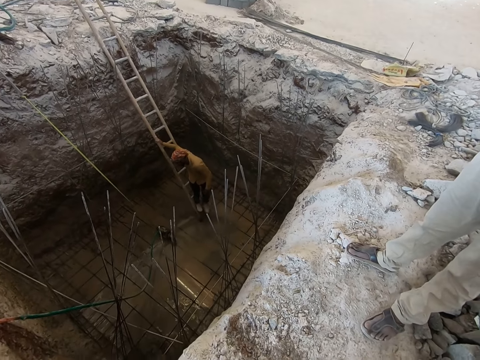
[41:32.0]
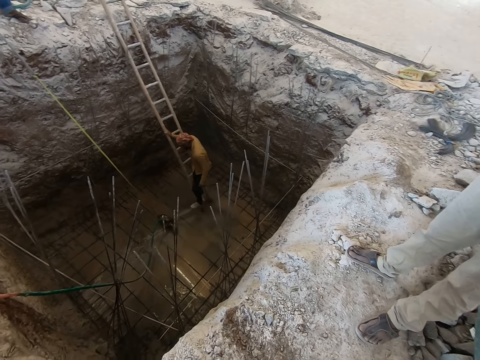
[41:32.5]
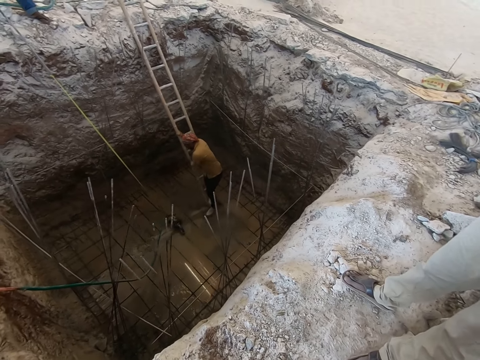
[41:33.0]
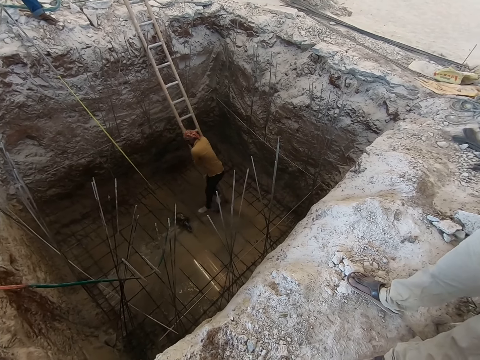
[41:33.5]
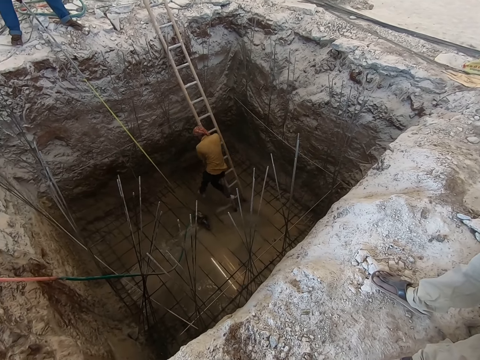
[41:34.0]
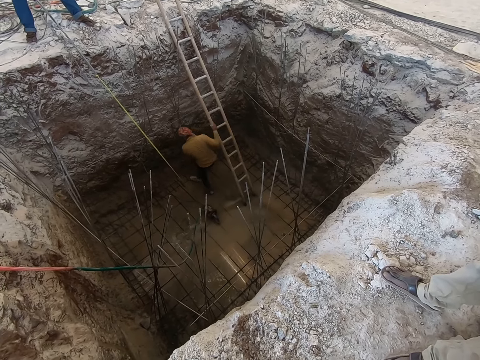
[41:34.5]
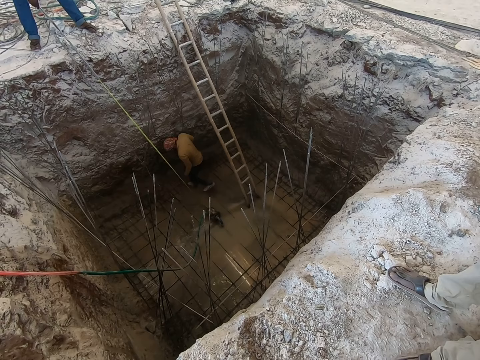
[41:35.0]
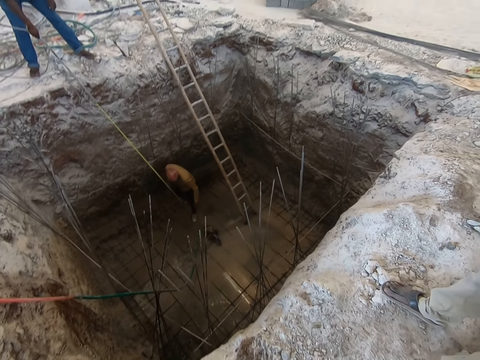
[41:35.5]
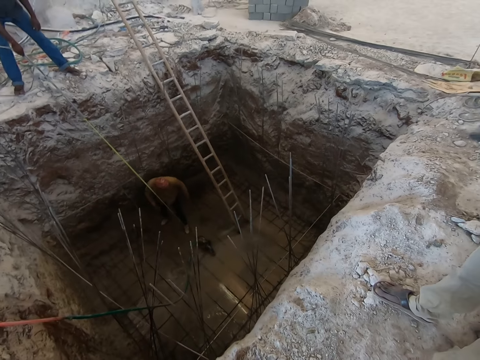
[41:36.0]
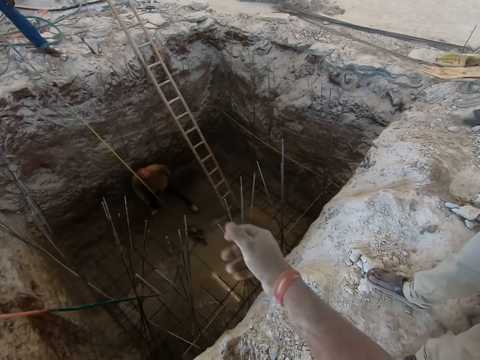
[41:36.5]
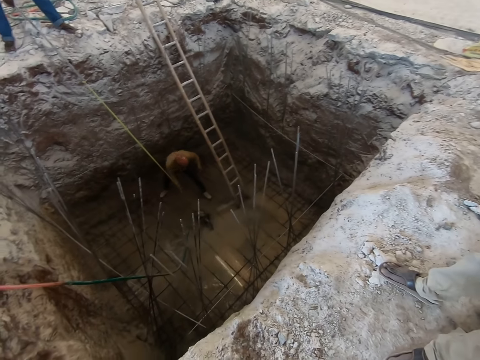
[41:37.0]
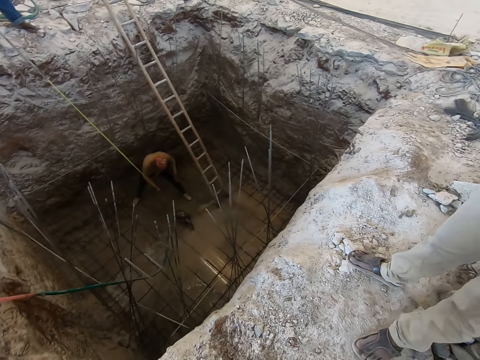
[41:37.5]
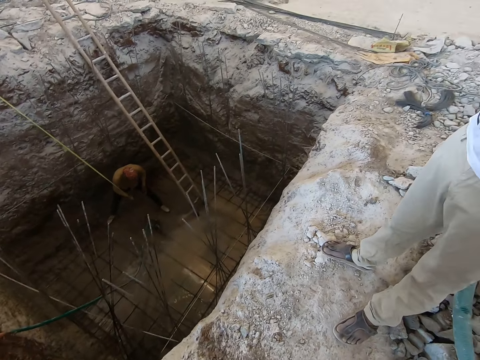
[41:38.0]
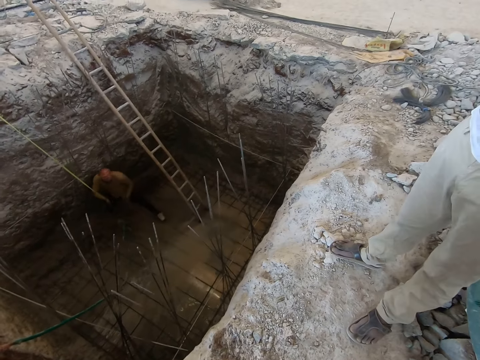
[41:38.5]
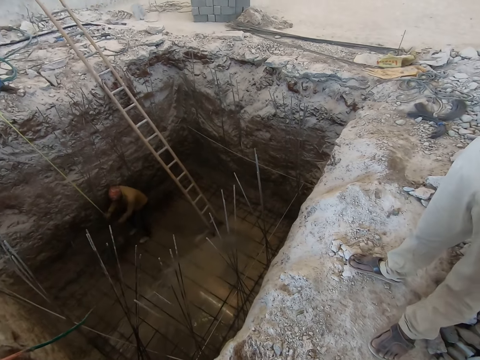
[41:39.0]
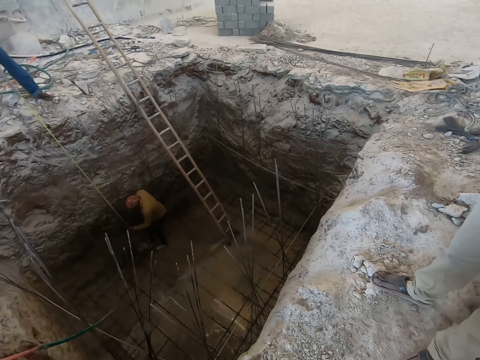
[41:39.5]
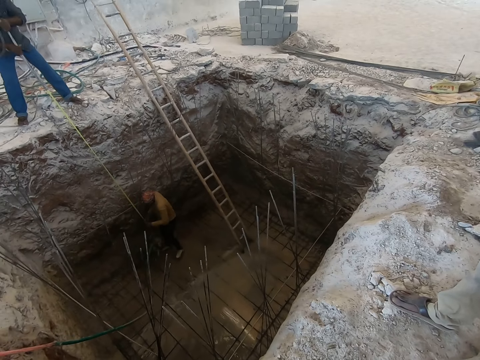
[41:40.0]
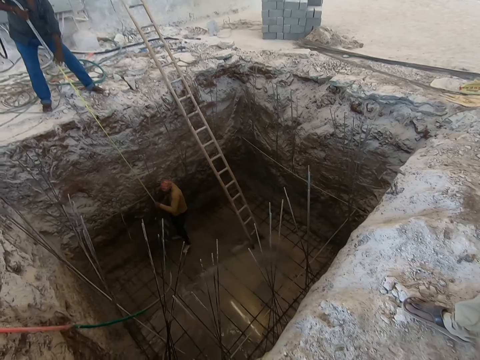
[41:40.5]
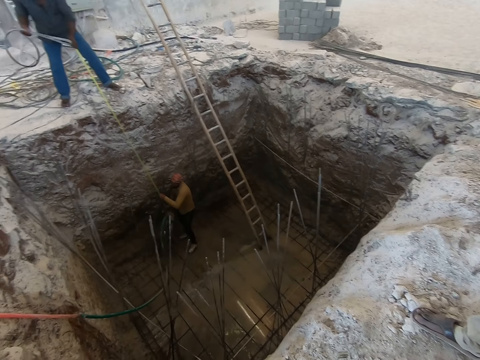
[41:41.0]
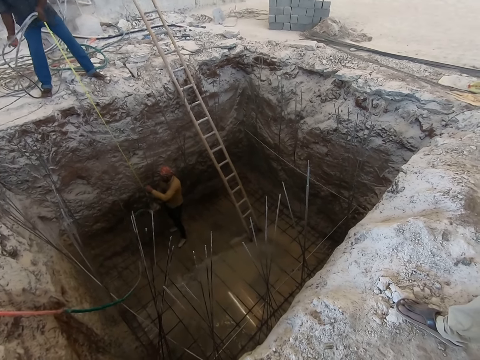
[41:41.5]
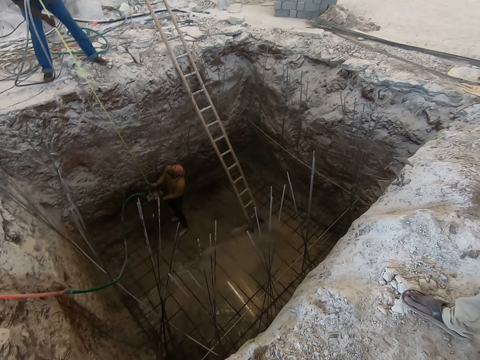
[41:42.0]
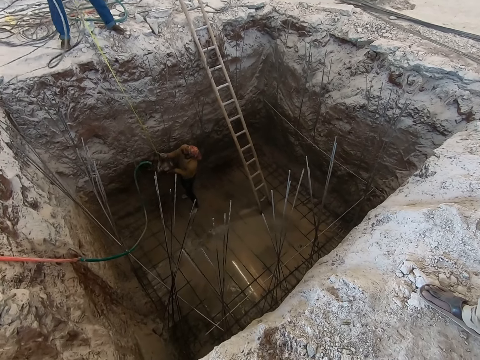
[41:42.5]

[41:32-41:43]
The camera wearer interacts with the man. The man responds to the camera wearer.

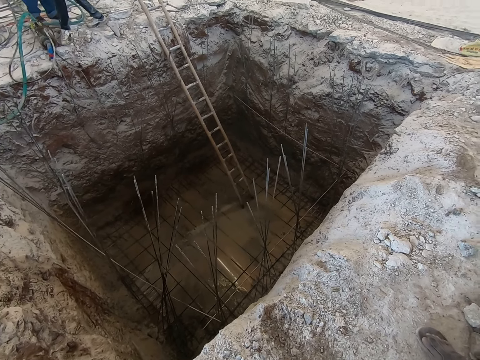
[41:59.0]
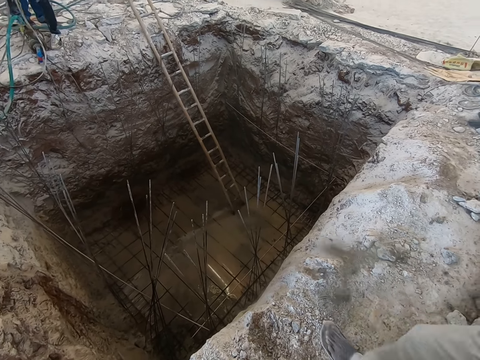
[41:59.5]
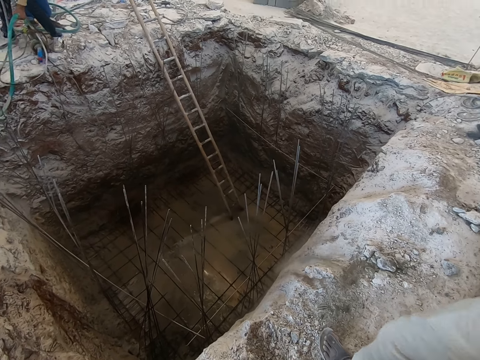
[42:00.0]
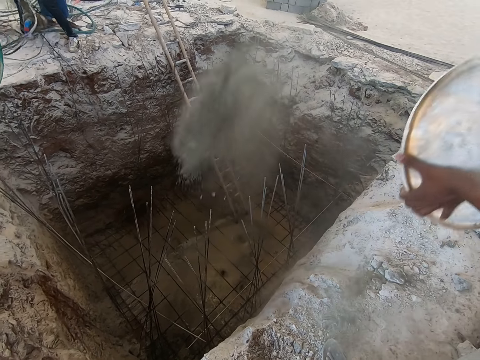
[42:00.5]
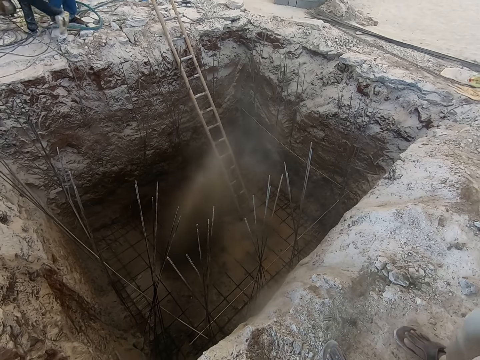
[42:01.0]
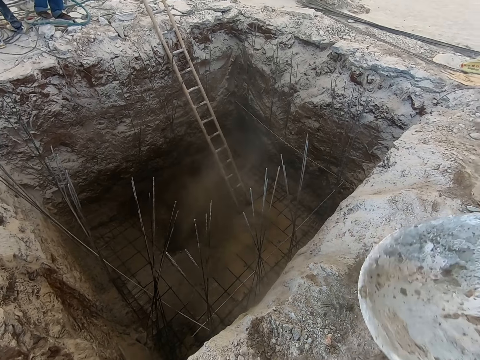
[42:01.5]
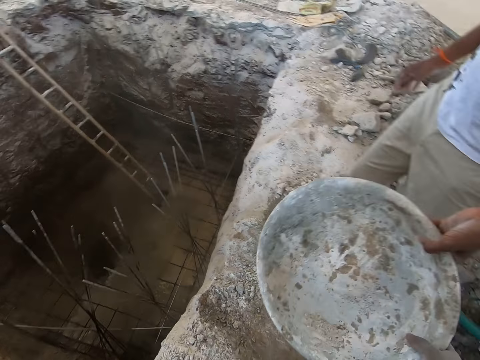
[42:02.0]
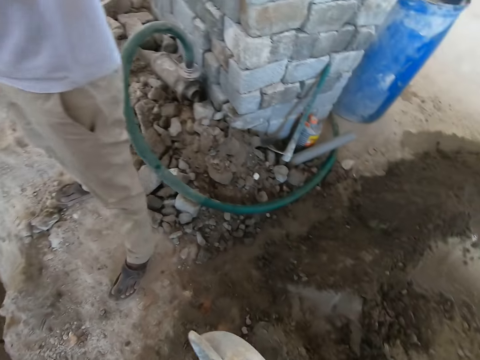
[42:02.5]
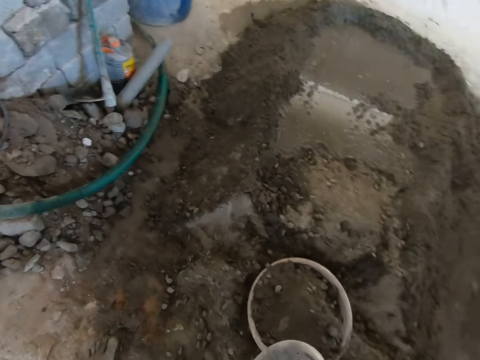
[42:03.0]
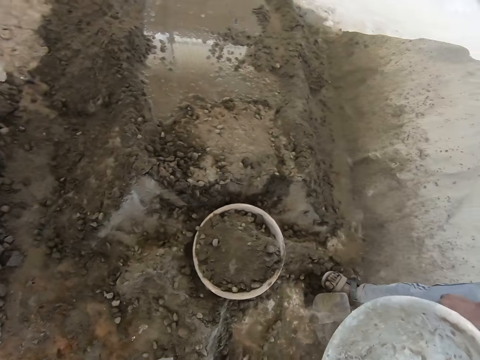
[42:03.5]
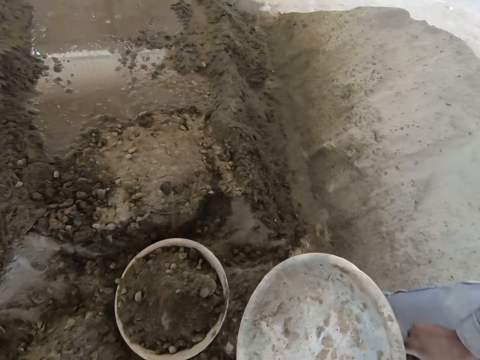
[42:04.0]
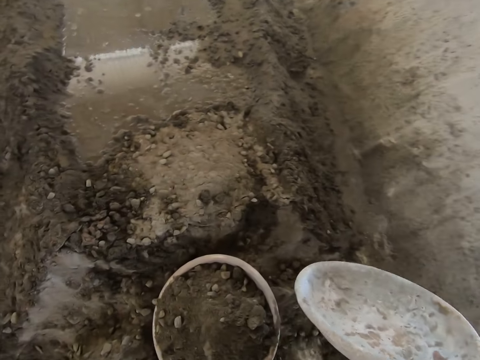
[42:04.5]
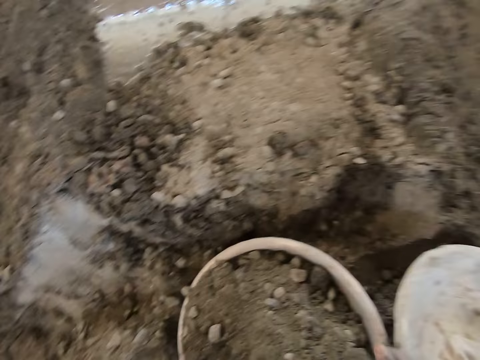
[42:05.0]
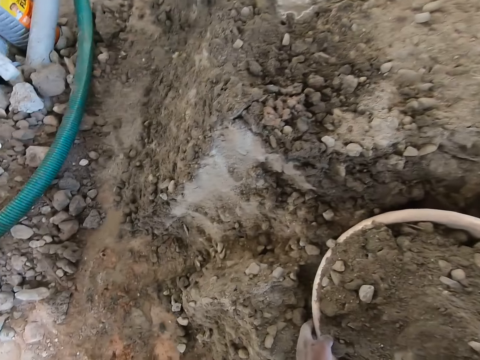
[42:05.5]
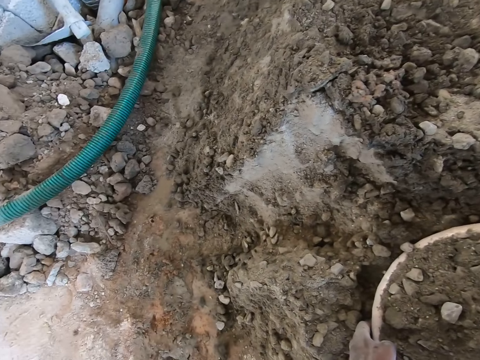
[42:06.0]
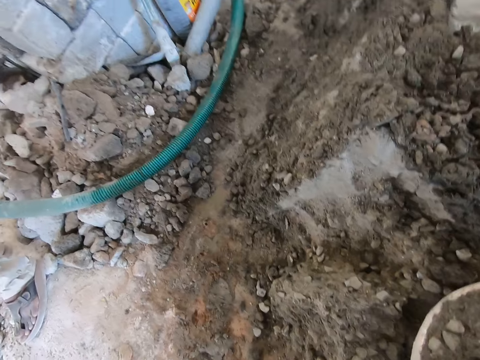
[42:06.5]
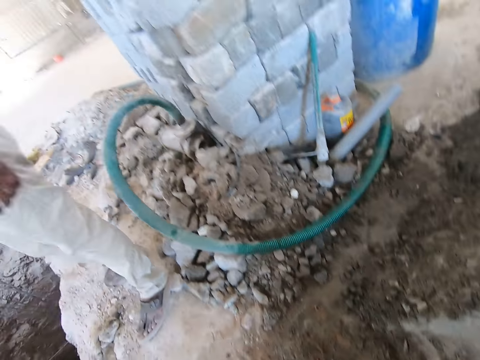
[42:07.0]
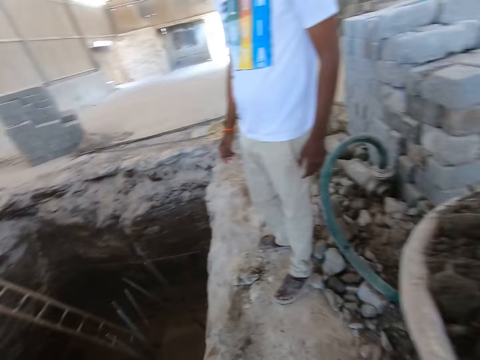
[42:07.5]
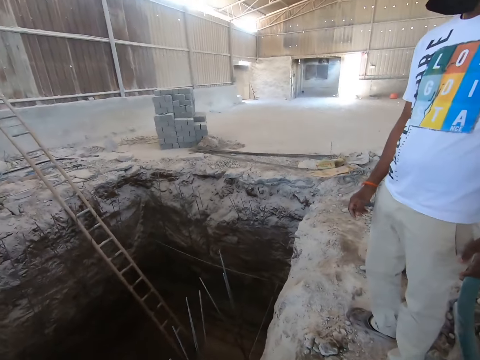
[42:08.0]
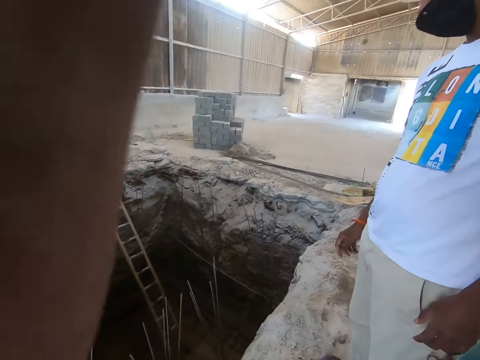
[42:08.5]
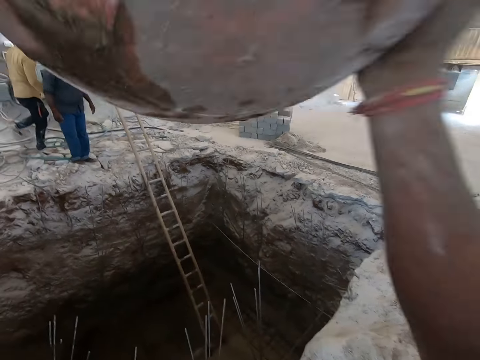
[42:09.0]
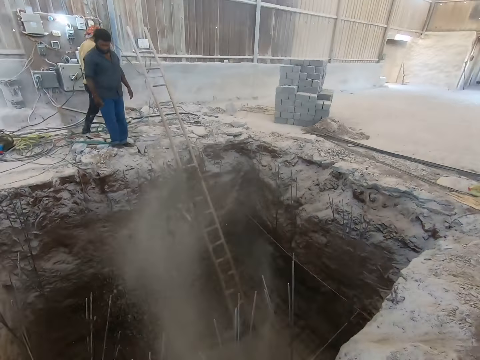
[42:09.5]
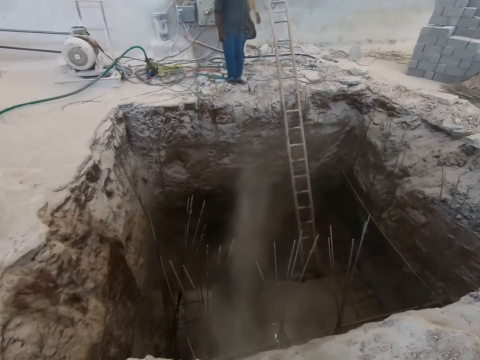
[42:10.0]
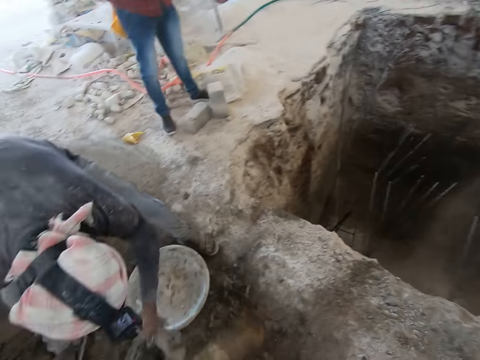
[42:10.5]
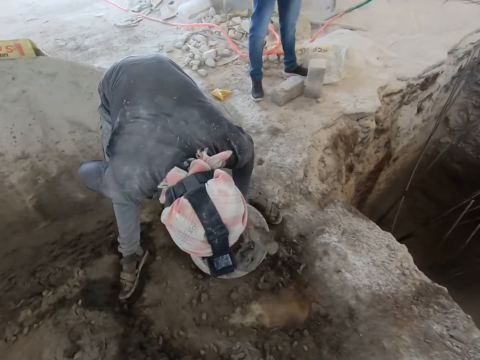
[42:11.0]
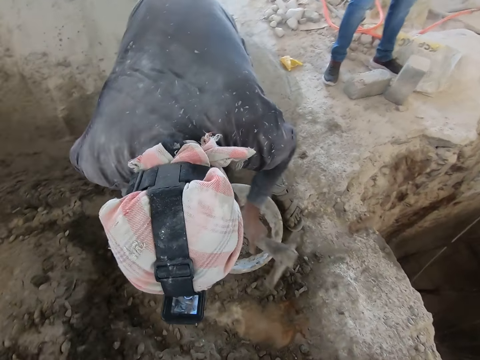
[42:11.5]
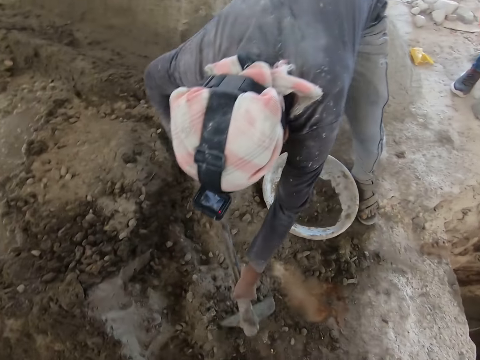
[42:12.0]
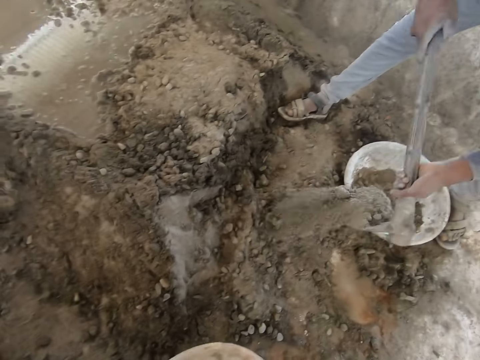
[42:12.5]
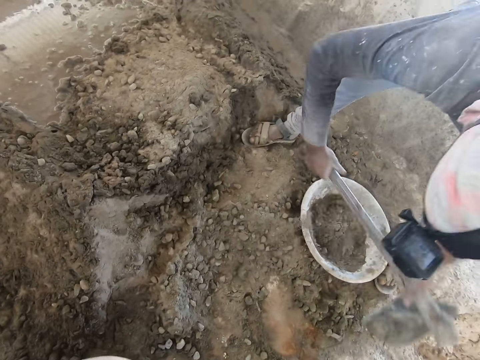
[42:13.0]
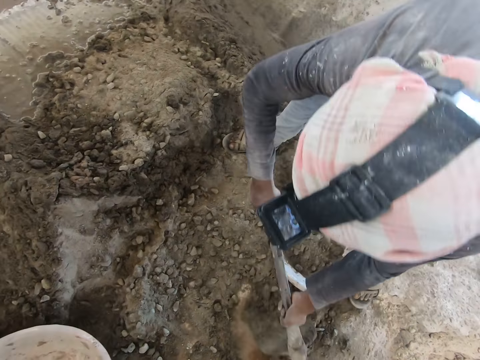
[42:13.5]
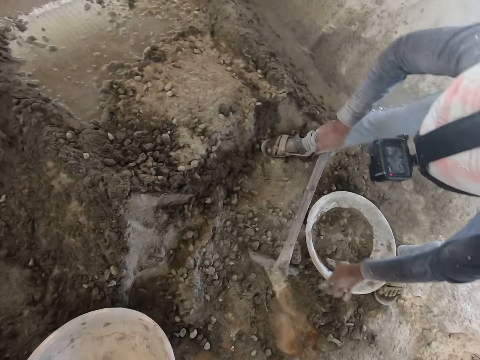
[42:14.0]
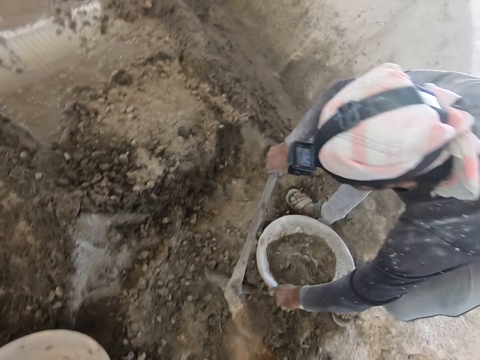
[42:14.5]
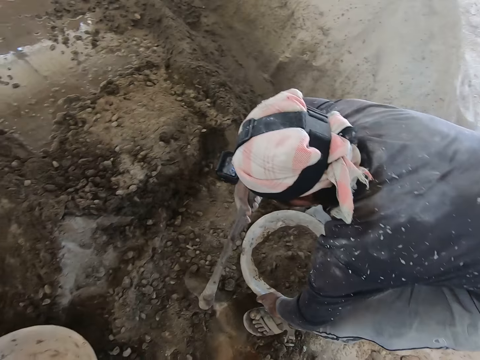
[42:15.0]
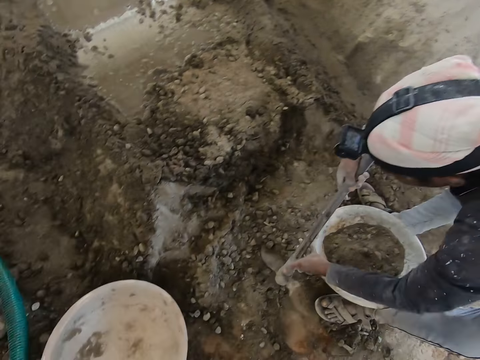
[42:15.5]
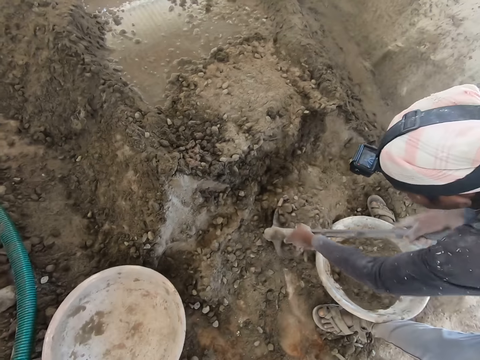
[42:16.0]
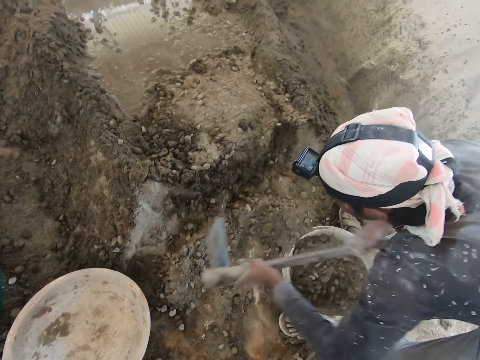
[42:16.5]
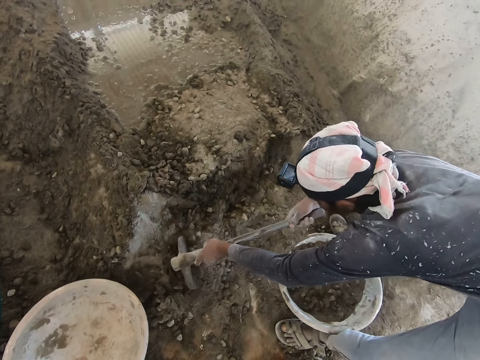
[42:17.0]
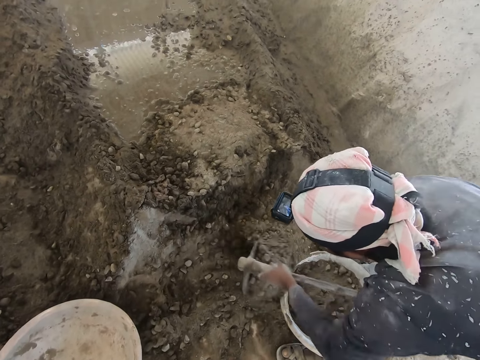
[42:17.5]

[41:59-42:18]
The man pours some mortar in the head pan in his hands into a pit. The camera wearer collects the head pan or basin from the man with his right hand. He carries the head pan of mortar from the ground with both hands. He pours the mortar in the head pan in his hands into the pit. The other man packs some mortar from the ground into the head pan on the ground with a hoe in his hands. The camera wearer turns around. He places the basin on the ground. He turns the head pan on the ground with his left hand. He looks around. The other man packs some mortar from the ground into the head pan on the ground with the hoe in his hands.
